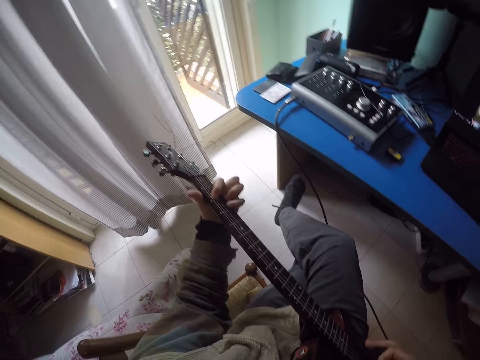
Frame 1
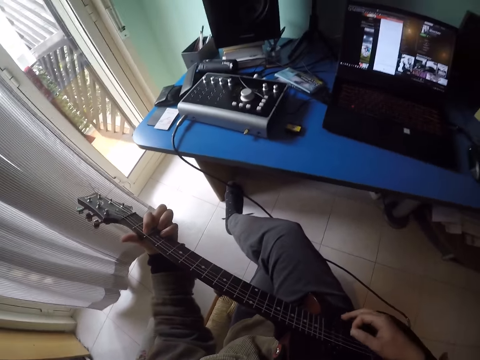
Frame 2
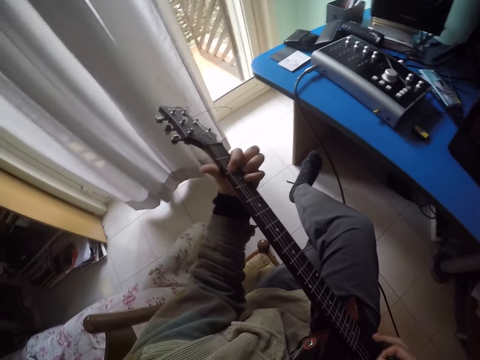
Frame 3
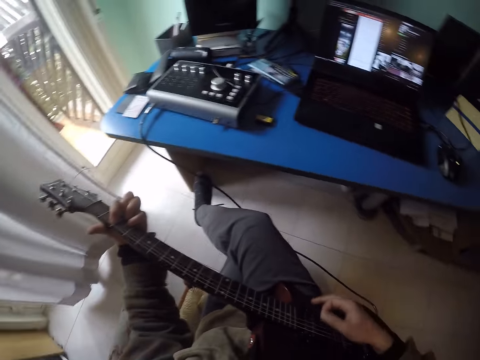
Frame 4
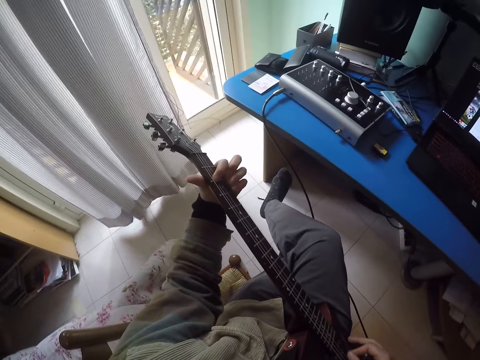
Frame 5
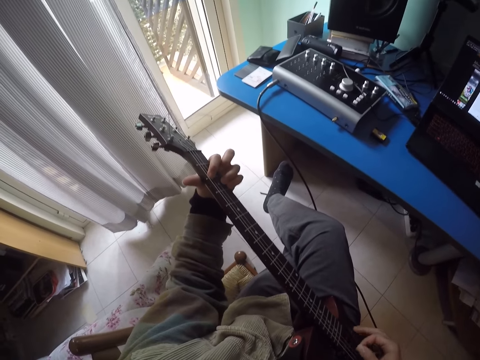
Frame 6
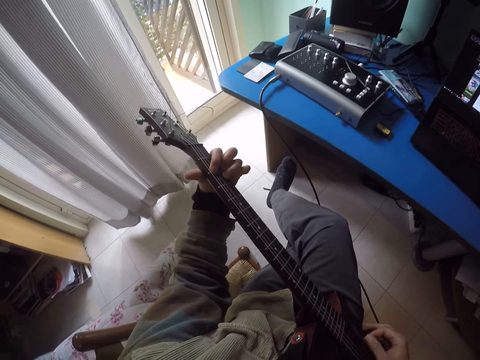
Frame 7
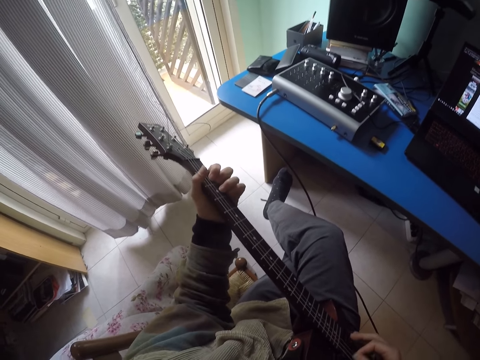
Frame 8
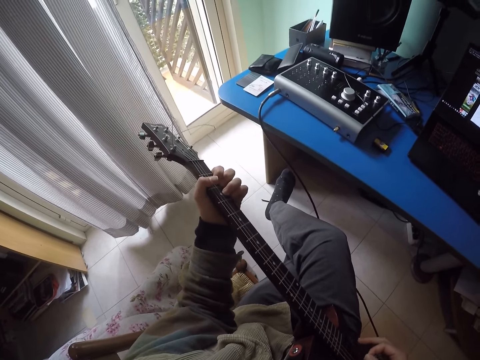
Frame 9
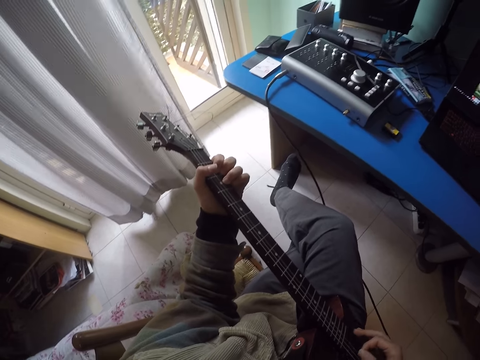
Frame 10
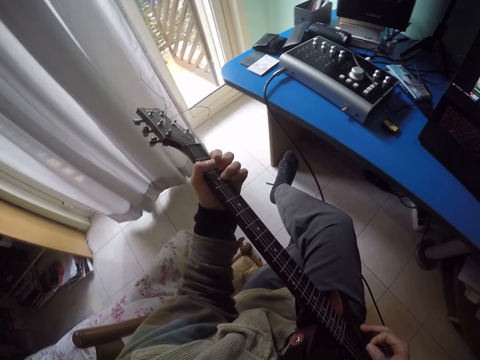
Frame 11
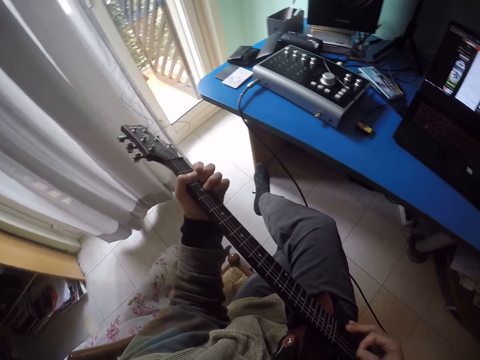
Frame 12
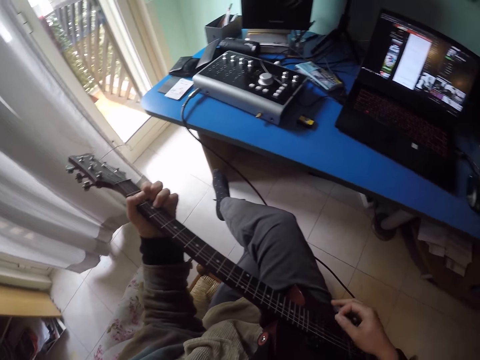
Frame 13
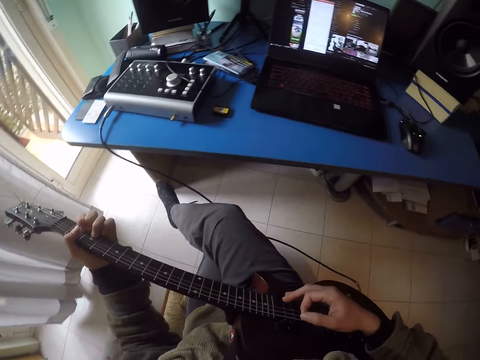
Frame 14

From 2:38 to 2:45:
The camera wearer plays the guitar.

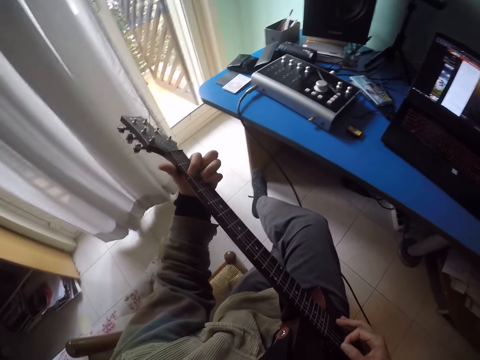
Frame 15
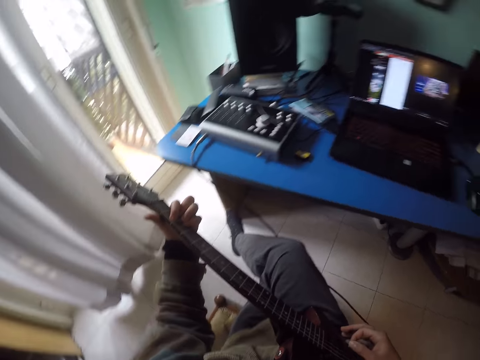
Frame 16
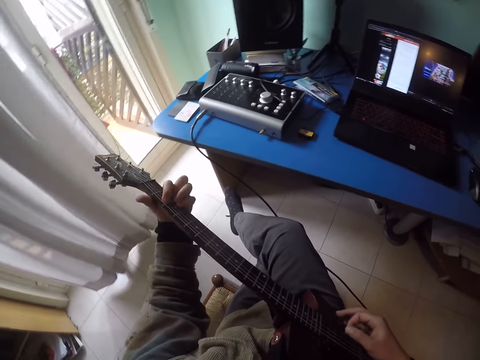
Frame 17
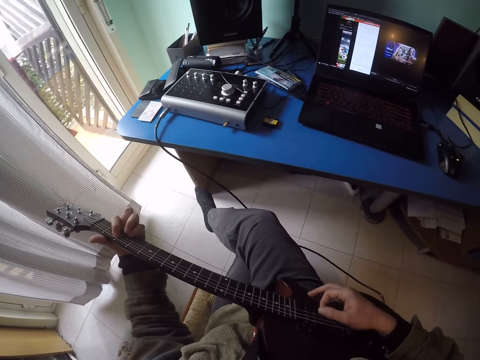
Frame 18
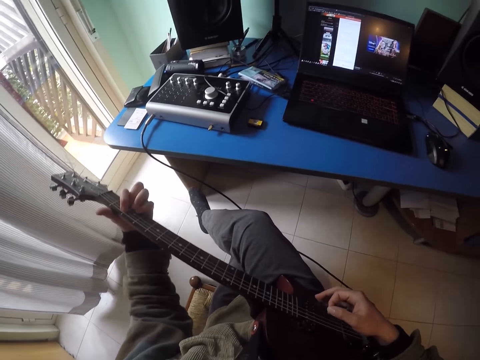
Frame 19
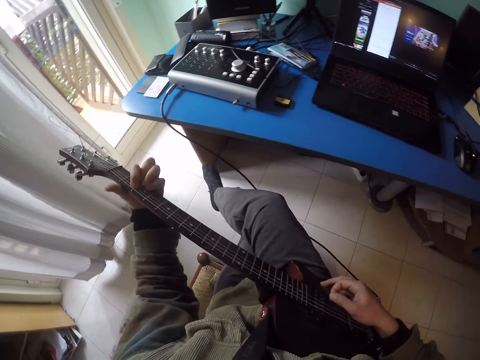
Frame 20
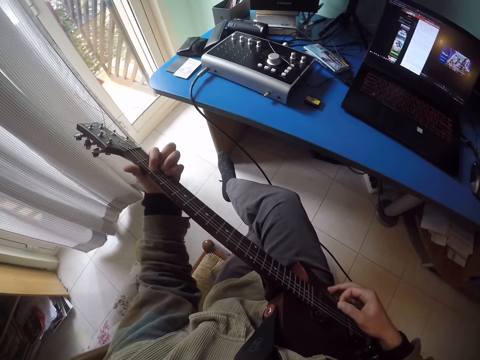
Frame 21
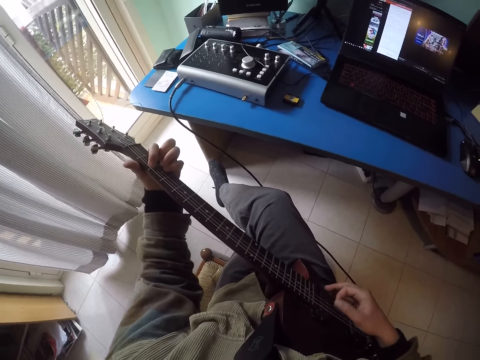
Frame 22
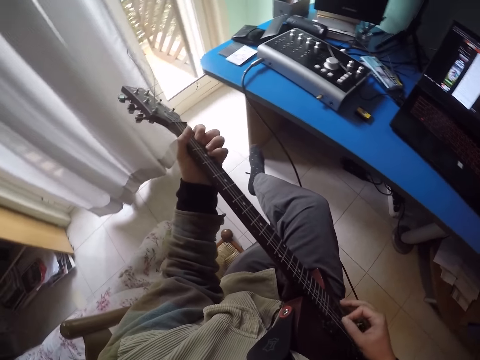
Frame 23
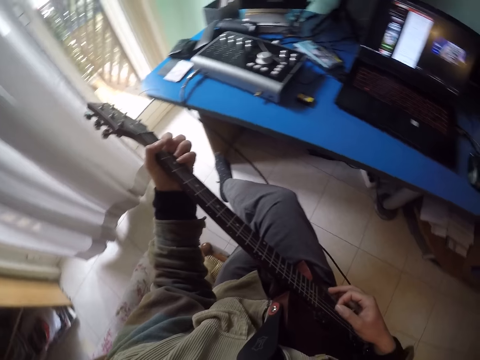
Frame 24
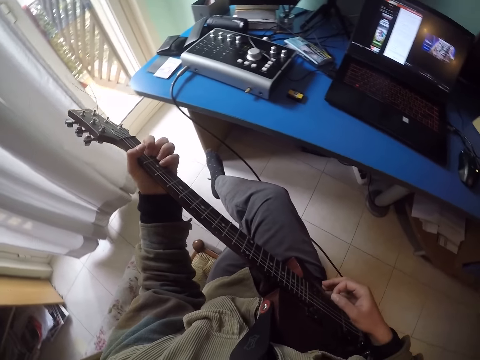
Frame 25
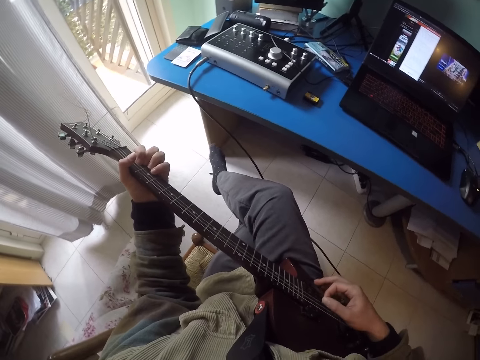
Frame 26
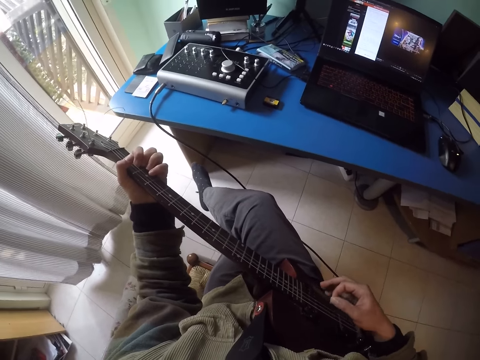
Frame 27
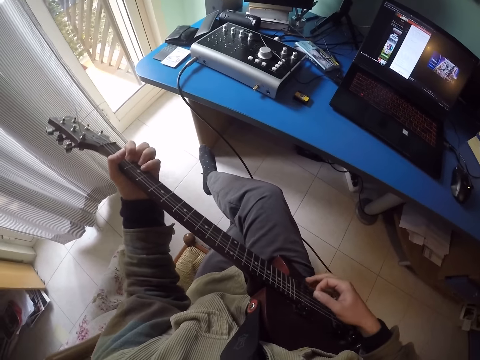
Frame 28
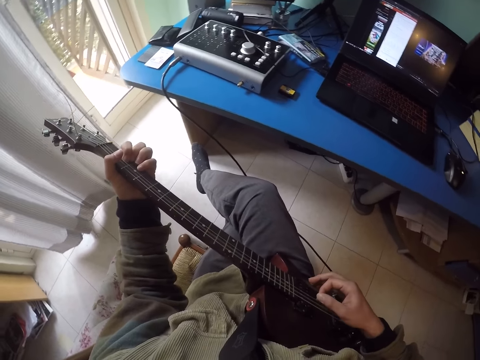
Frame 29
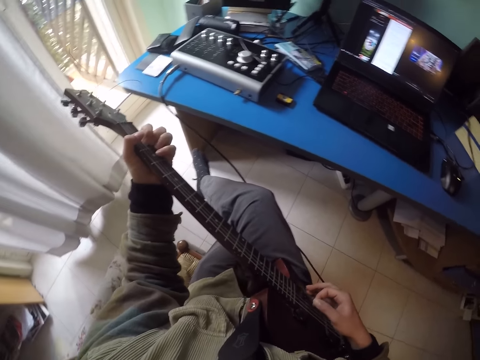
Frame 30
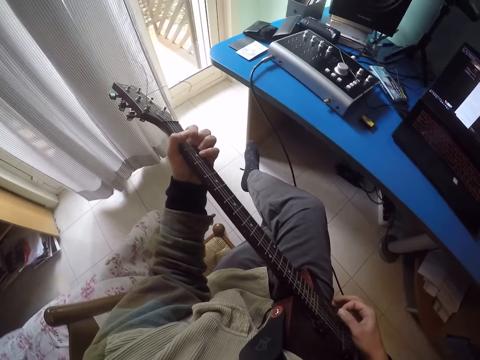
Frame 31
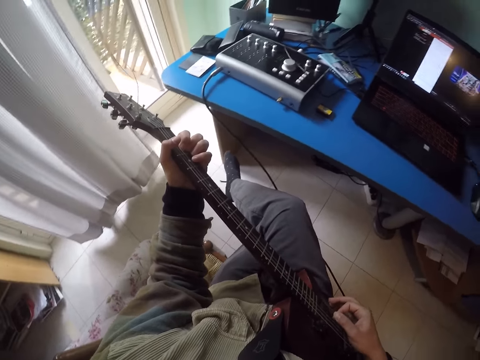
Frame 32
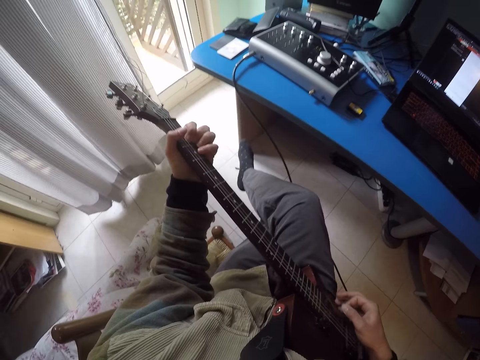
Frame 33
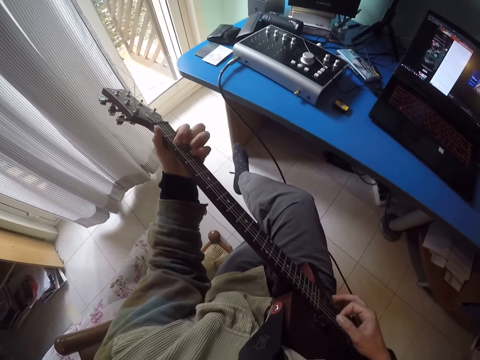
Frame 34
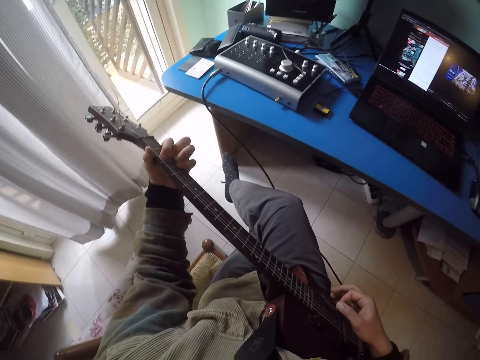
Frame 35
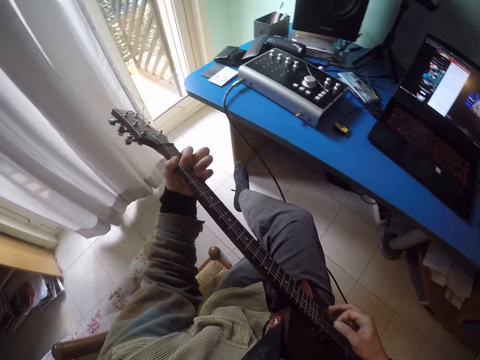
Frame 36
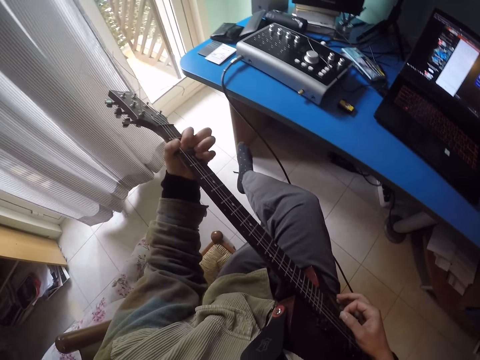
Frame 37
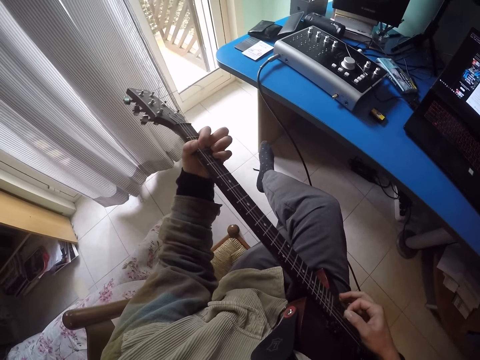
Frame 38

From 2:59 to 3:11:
The camera wearer dances on the seat.

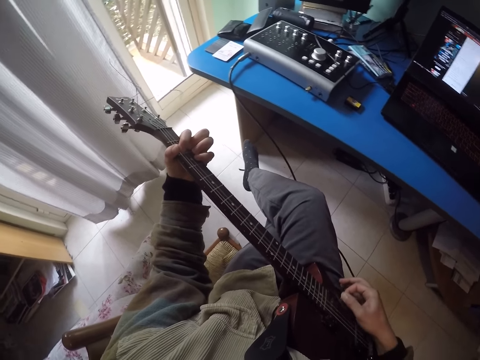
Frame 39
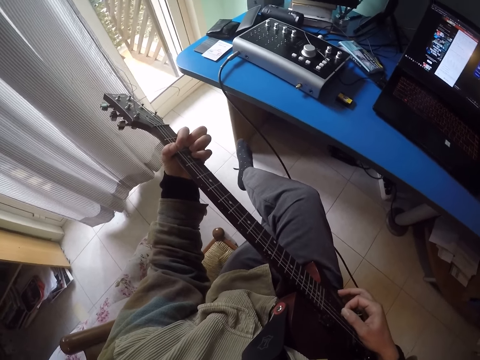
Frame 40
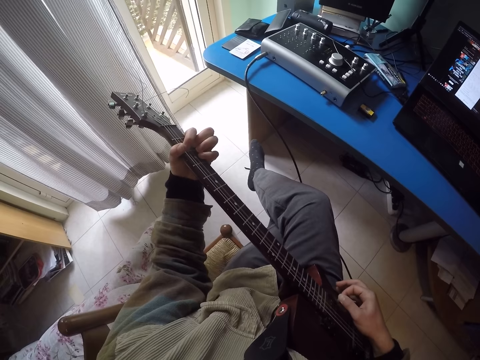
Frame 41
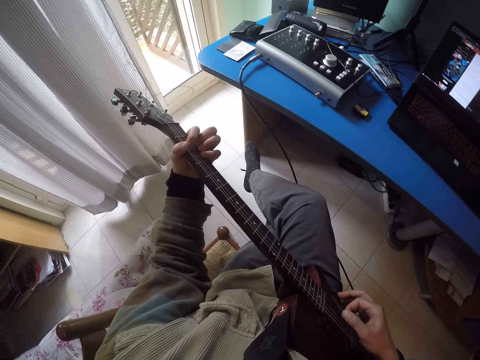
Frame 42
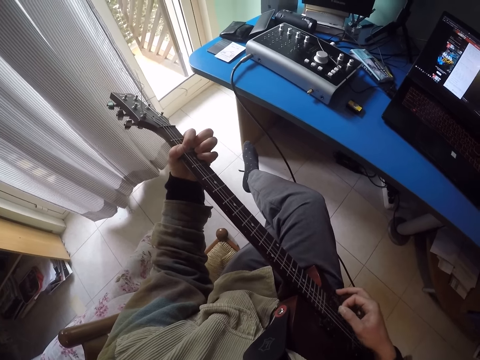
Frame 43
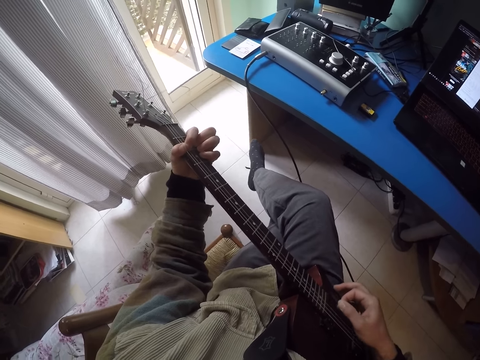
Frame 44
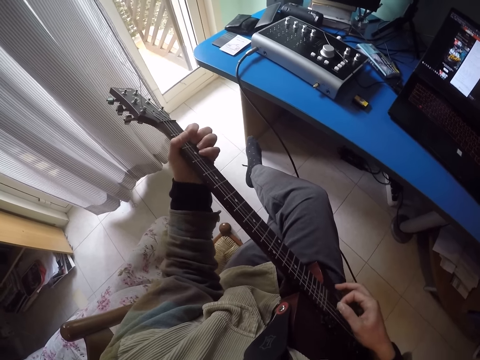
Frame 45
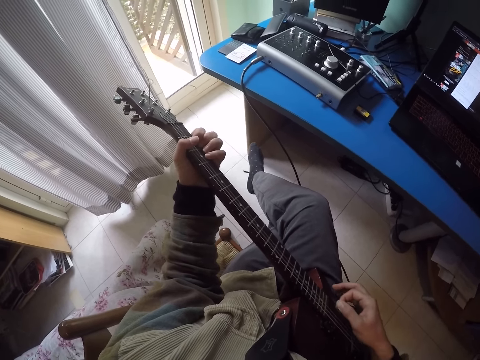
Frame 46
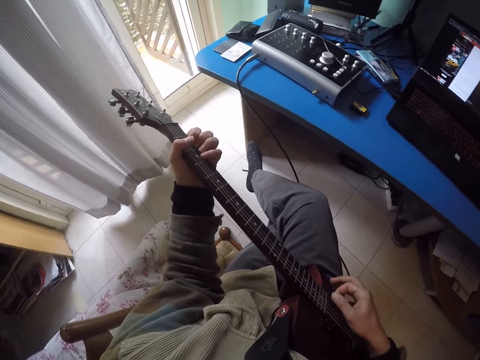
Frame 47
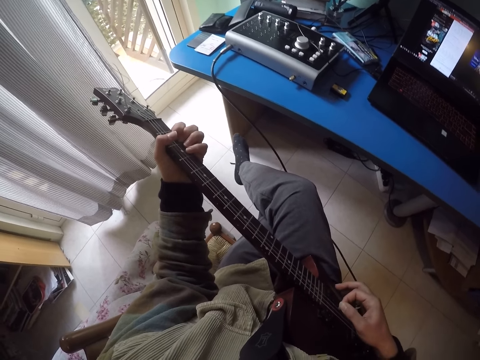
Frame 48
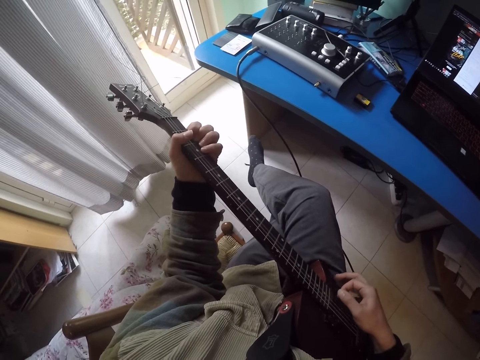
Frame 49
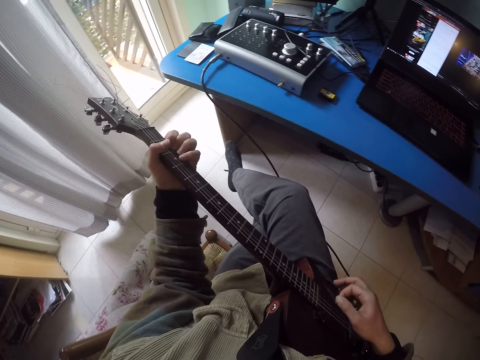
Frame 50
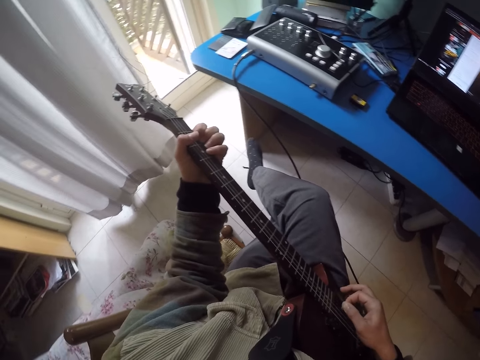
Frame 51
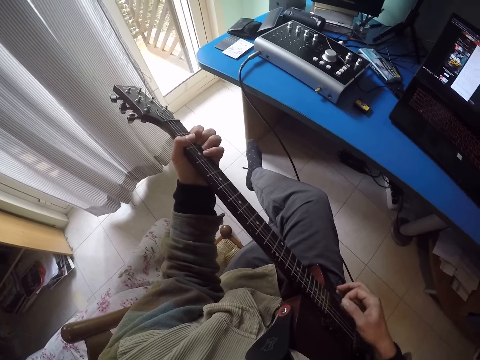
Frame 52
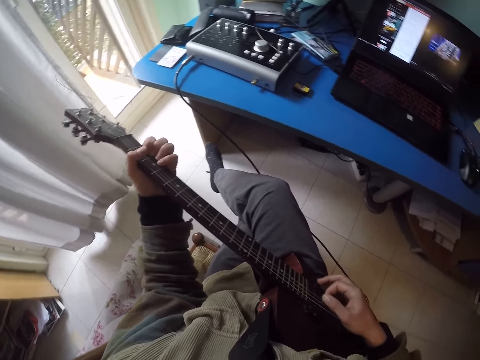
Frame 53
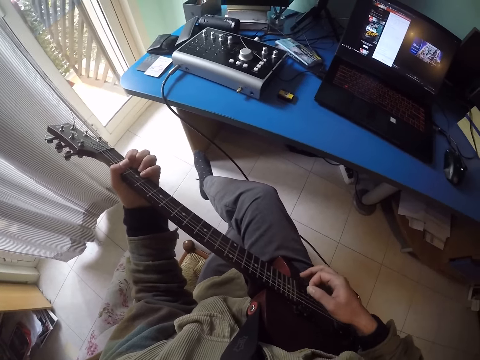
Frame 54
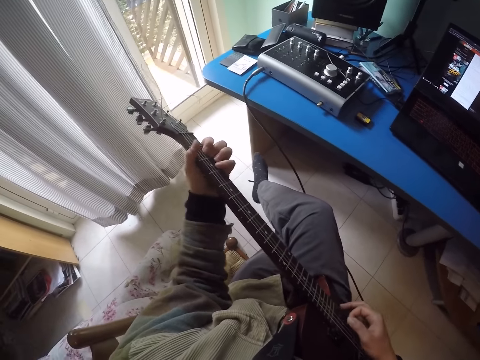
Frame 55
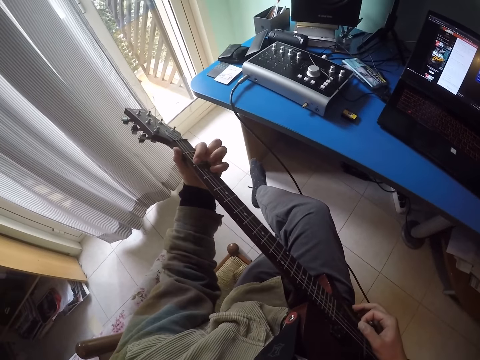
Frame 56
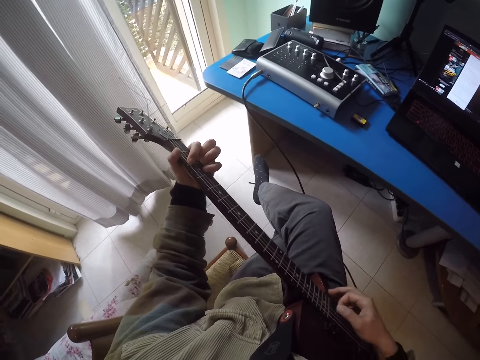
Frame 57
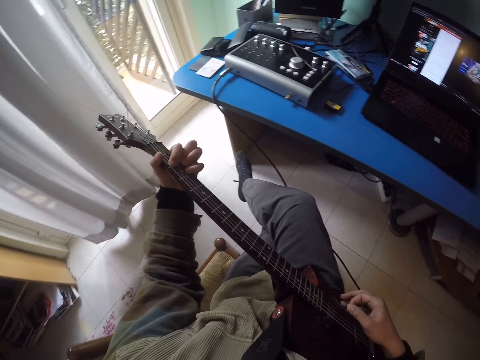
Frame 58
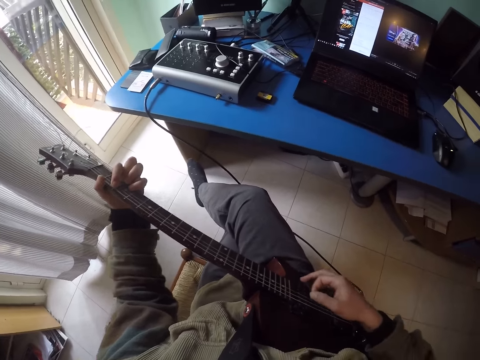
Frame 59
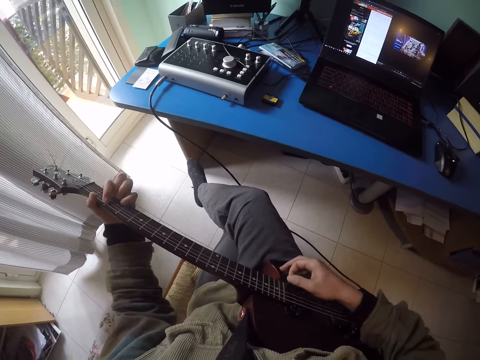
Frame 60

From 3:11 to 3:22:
The camera wearer plays the guitar.
